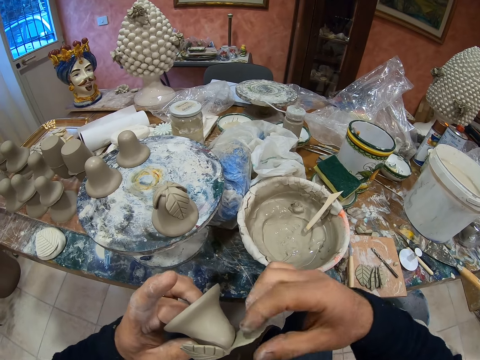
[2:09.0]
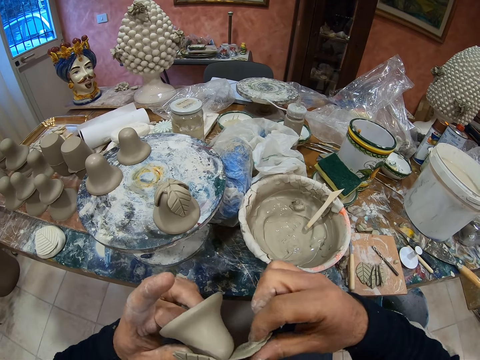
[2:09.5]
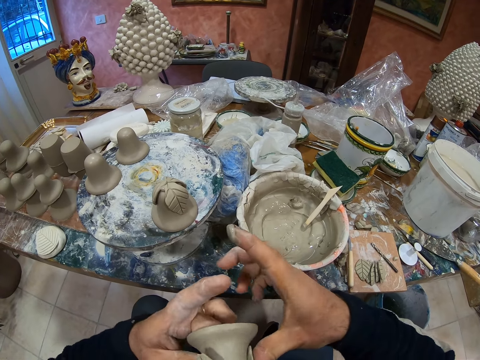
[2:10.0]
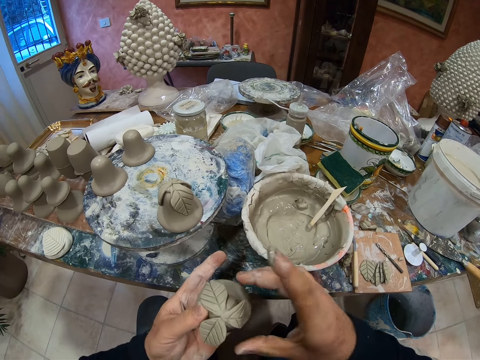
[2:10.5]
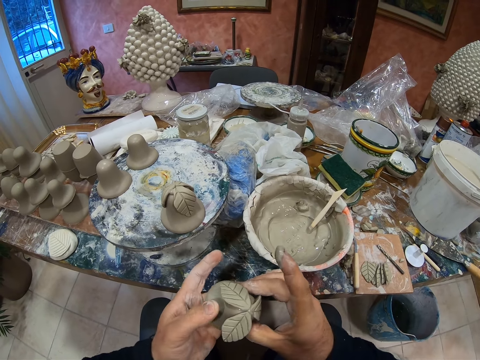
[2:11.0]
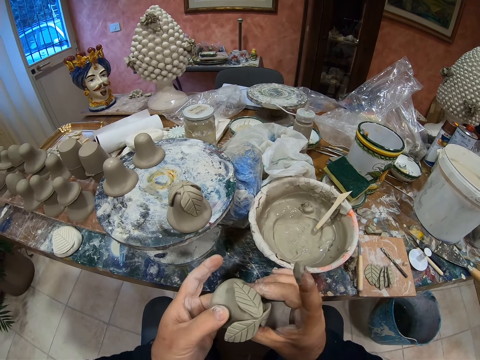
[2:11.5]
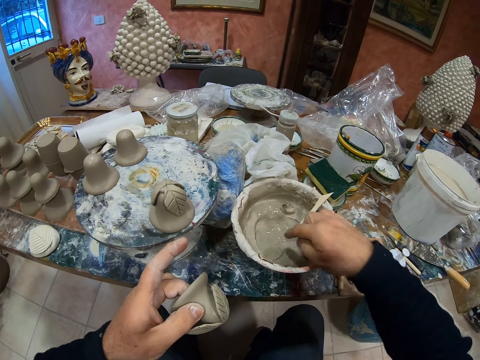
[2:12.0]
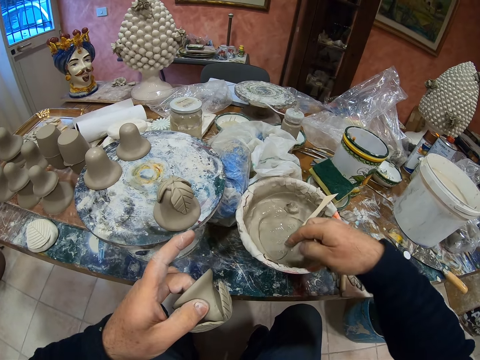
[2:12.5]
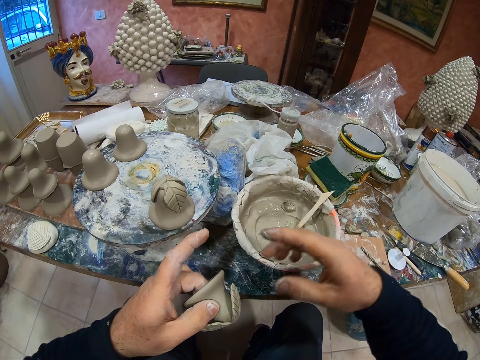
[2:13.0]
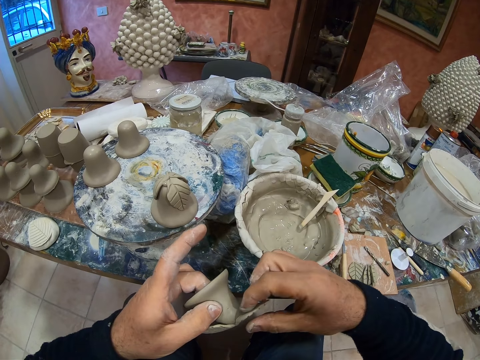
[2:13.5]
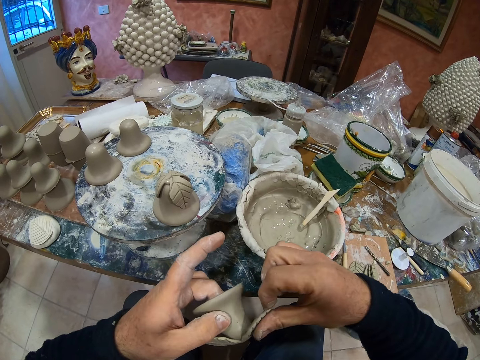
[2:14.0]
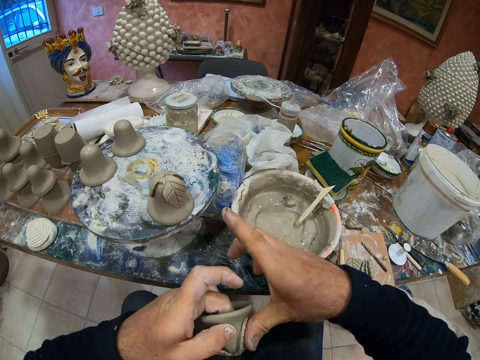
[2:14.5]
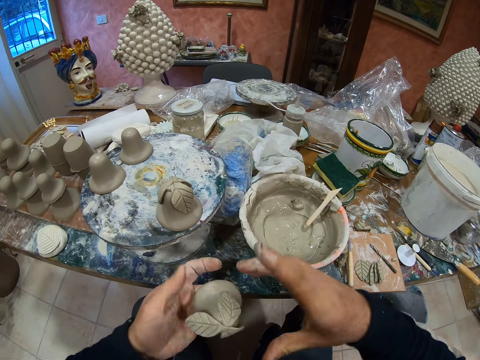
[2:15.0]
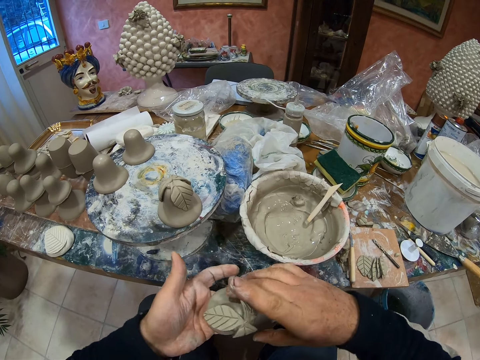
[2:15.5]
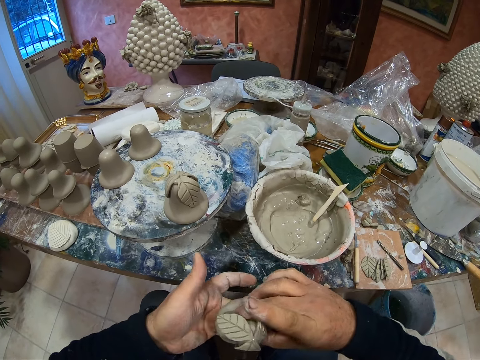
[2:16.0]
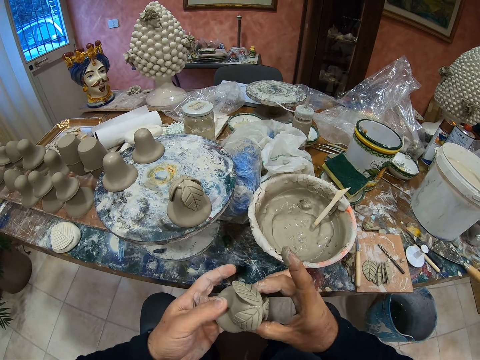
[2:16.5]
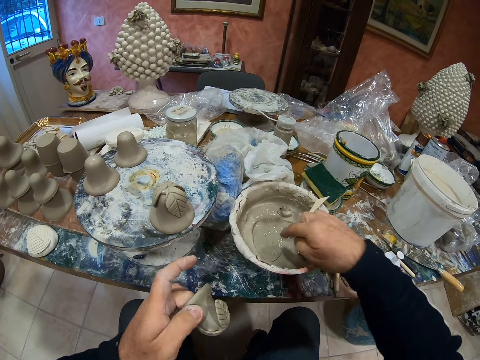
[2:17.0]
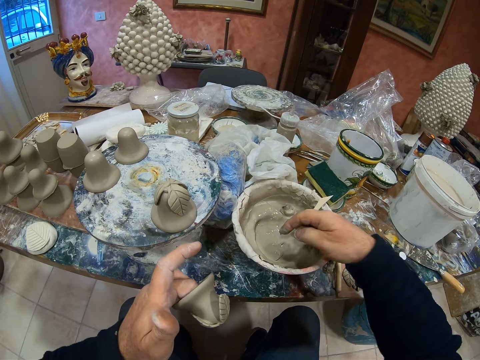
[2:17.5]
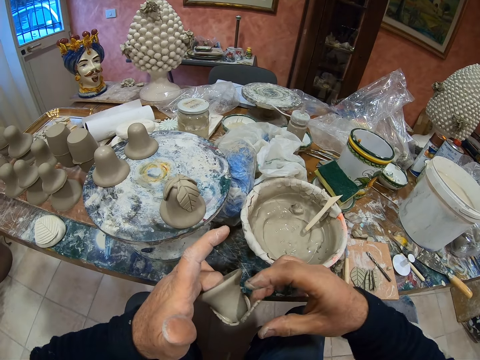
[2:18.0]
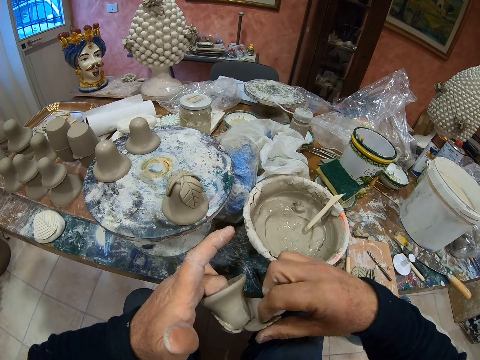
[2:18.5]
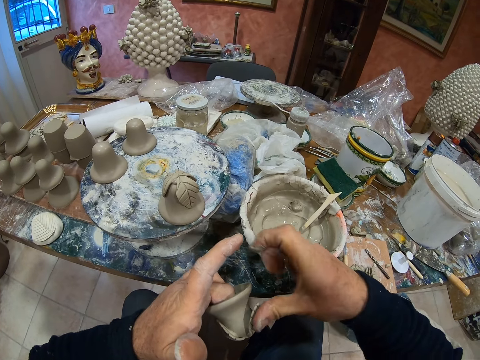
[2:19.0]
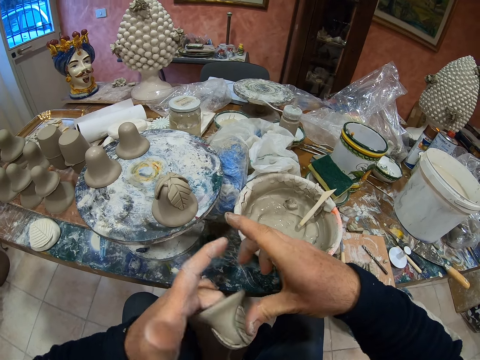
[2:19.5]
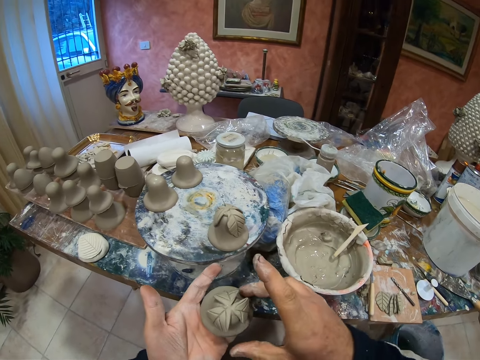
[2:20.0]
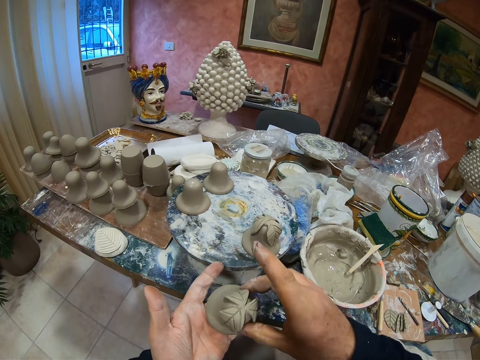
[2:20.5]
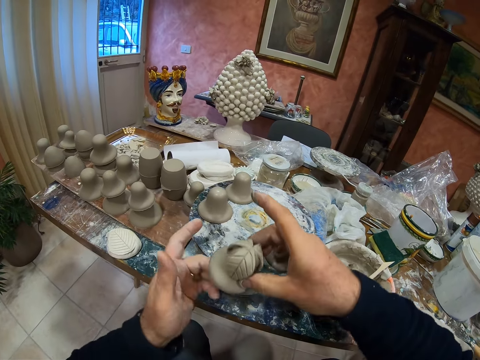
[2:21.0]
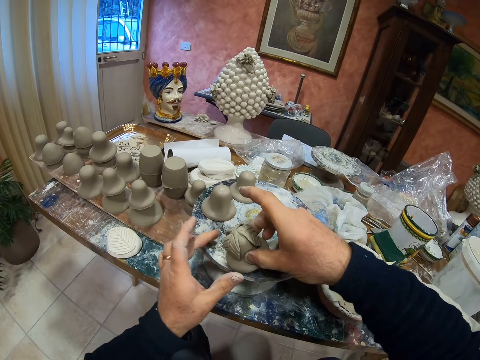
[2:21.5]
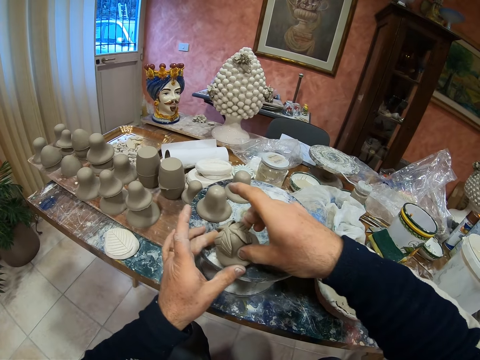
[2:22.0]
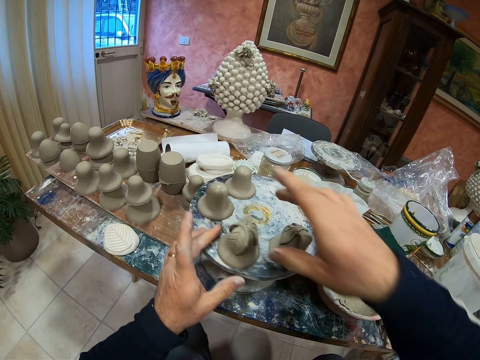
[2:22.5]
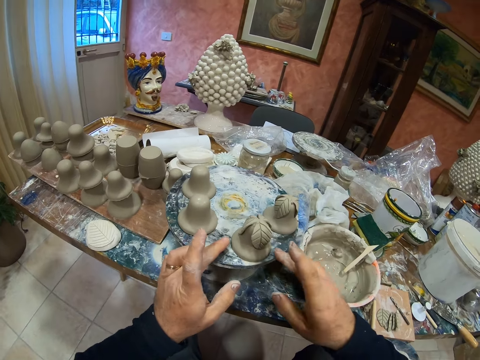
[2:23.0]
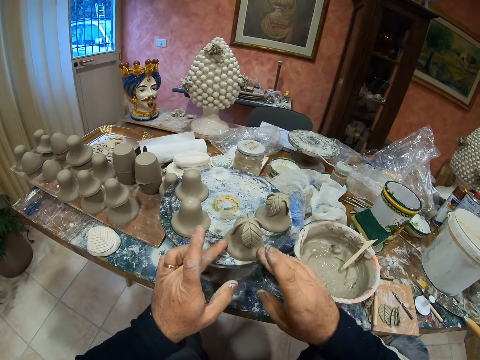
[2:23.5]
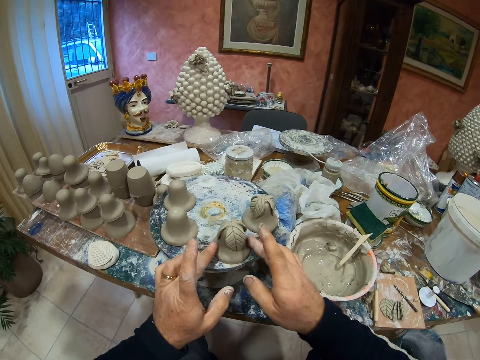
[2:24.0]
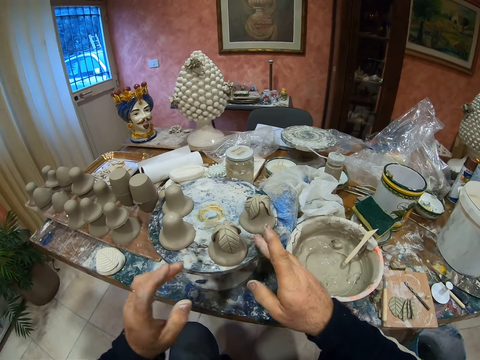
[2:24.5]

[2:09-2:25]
The camera wearer applies ceramic glue on the pottery. They put the statue on something. They drop the pottery.

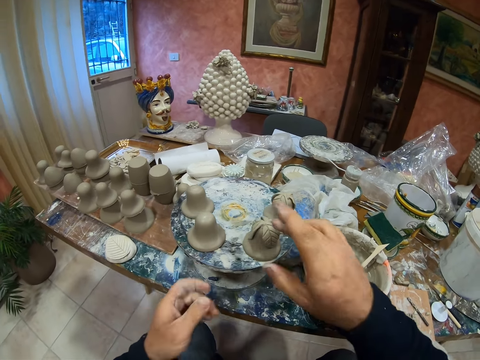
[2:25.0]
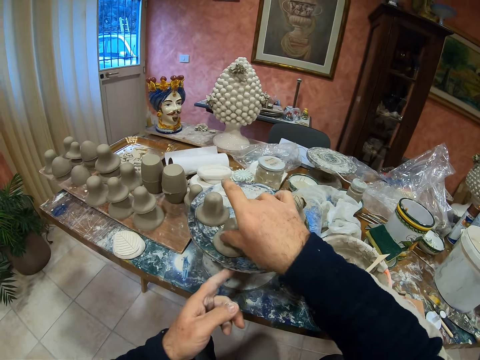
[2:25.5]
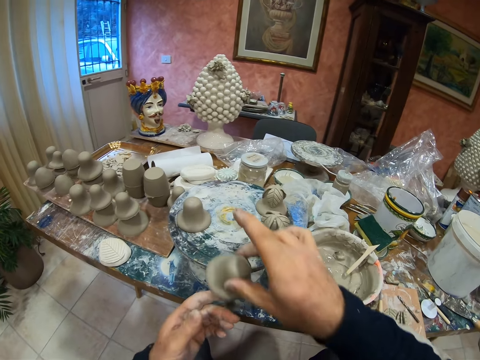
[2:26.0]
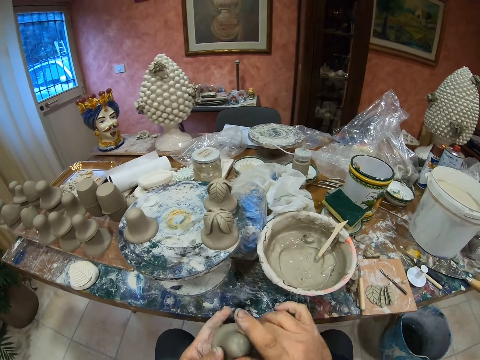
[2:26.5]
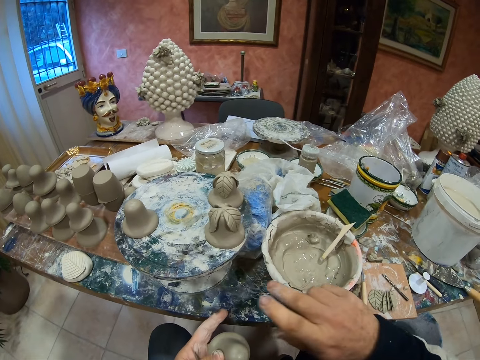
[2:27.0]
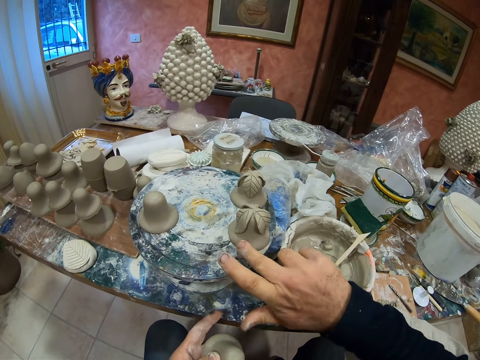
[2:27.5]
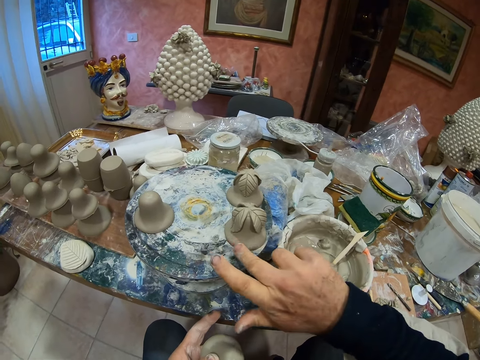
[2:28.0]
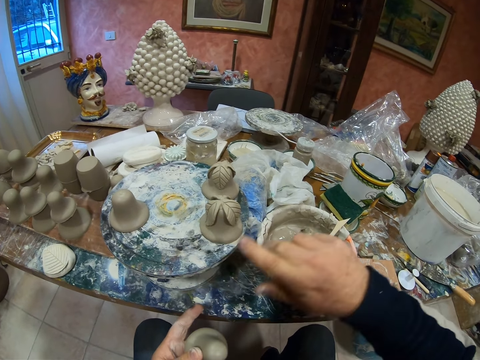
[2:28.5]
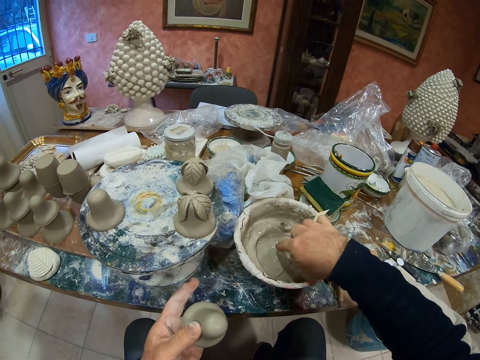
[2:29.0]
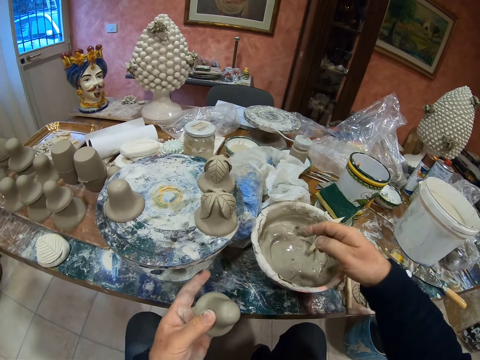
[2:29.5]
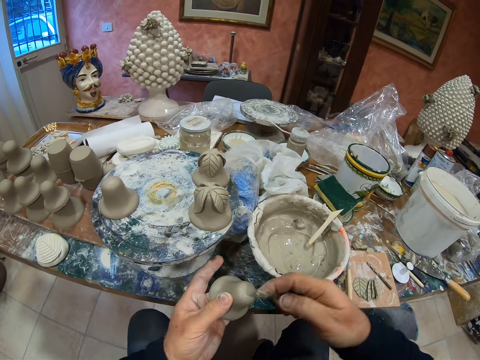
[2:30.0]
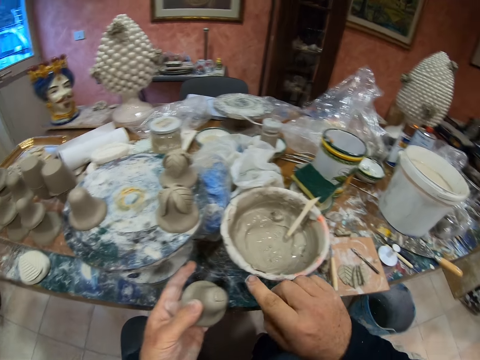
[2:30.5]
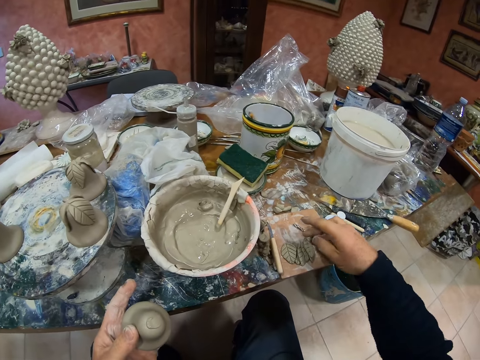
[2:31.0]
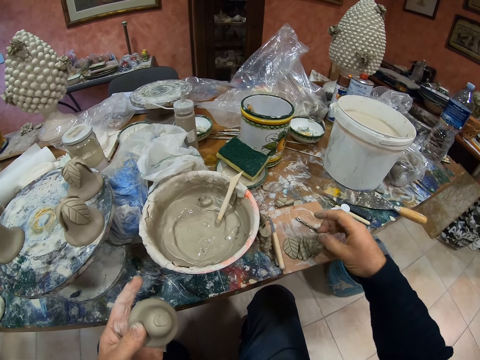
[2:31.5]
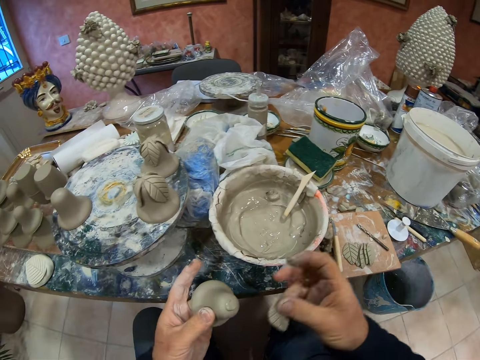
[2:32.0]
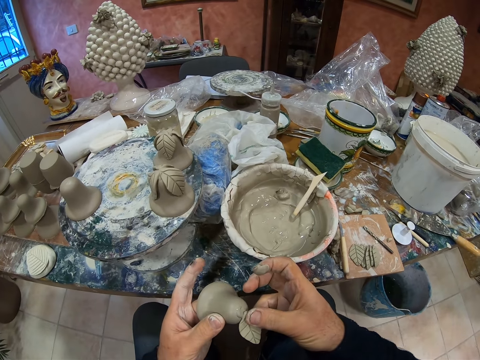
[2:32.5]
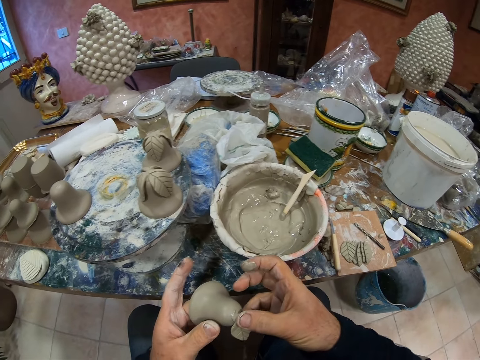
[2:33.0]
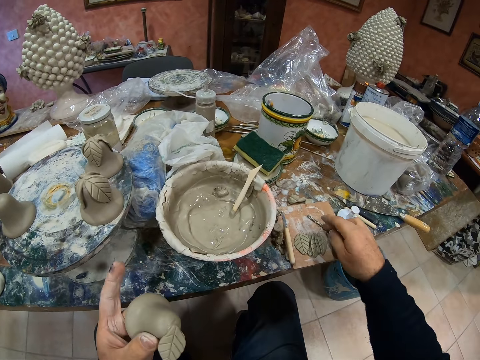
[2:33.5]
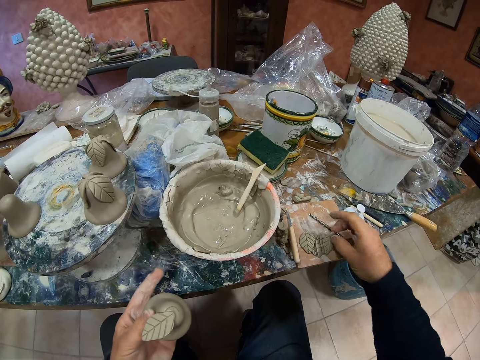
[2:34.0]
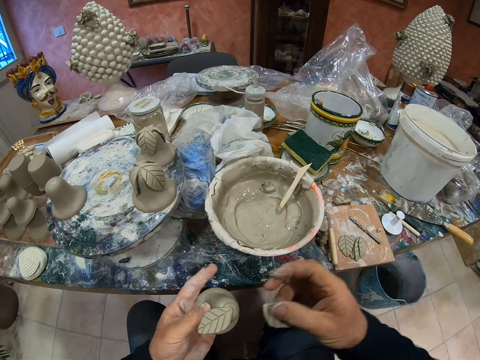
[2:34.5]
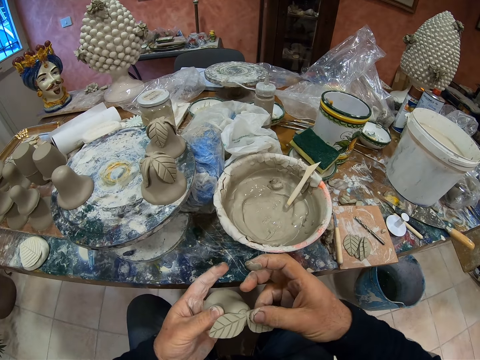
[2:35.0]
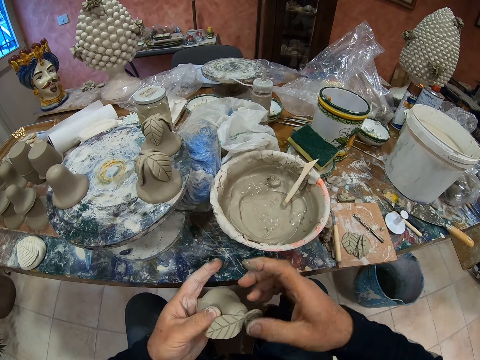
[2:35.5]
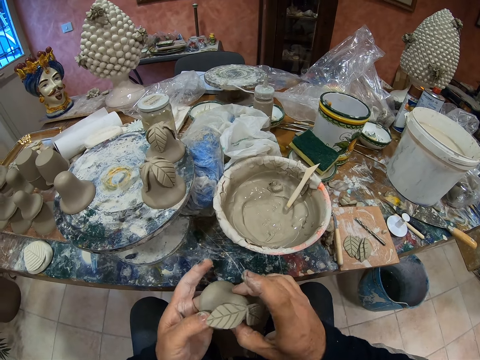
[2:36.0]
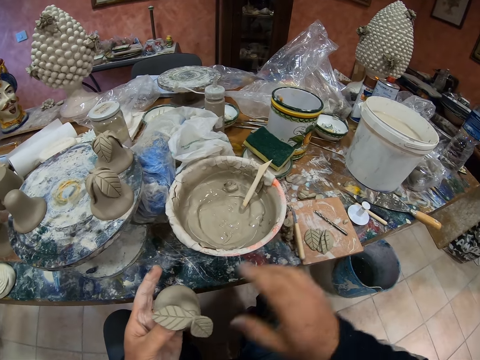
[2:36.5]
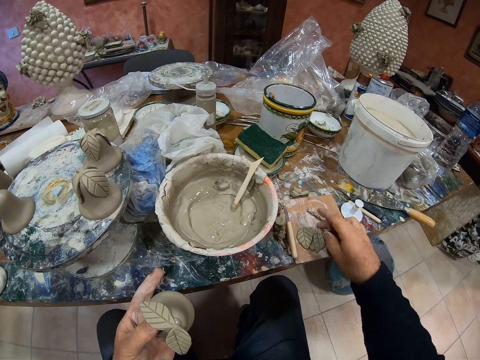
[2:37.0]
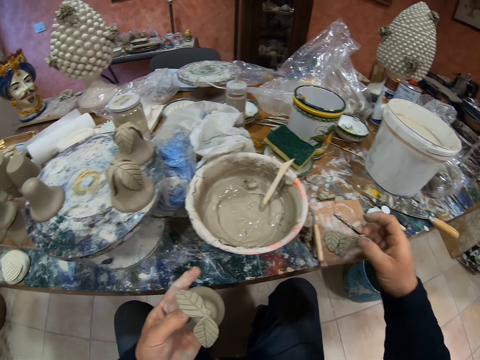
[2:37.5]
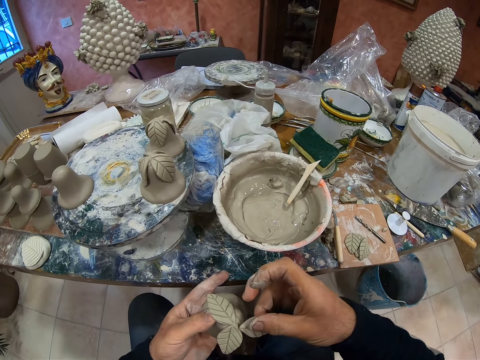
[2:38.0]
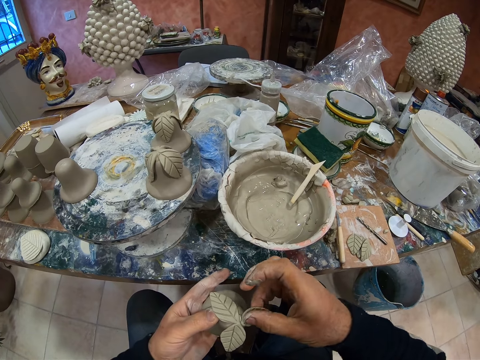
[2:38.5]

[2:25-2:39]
The camera wearer takes the cement statue. They paint the cement mixer on the statue. They pick up a clay. They fix the paste leaf on the statue. They fix the clay on the pottery.
